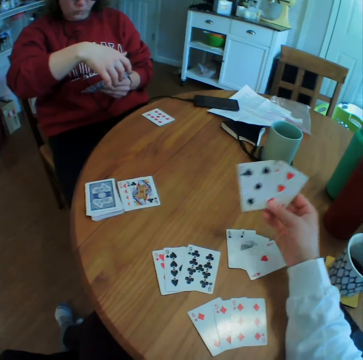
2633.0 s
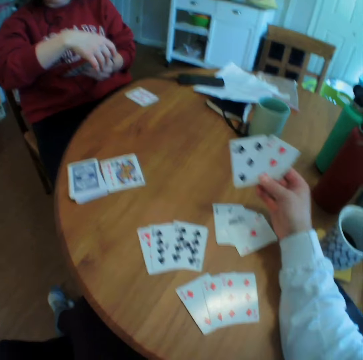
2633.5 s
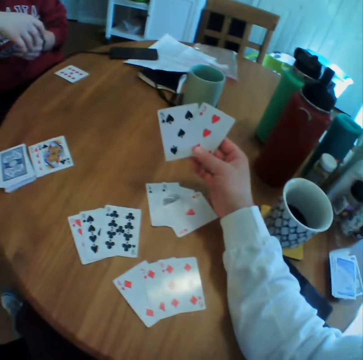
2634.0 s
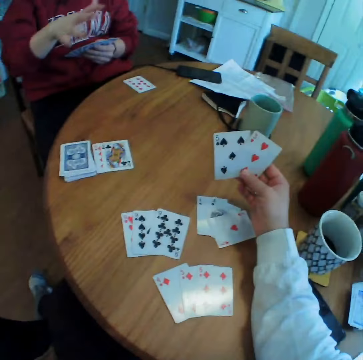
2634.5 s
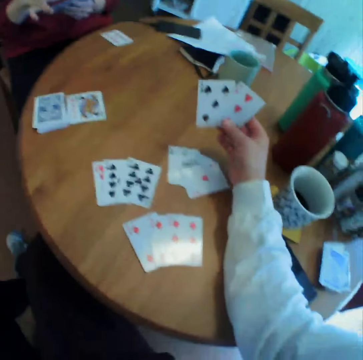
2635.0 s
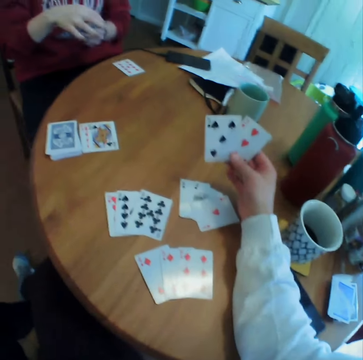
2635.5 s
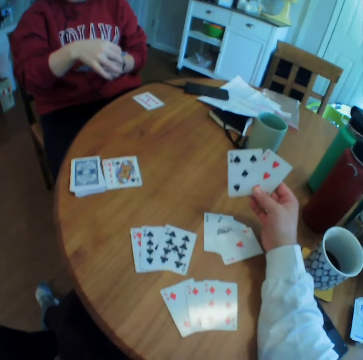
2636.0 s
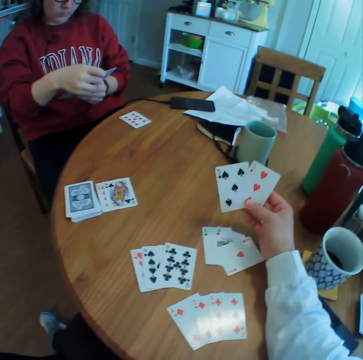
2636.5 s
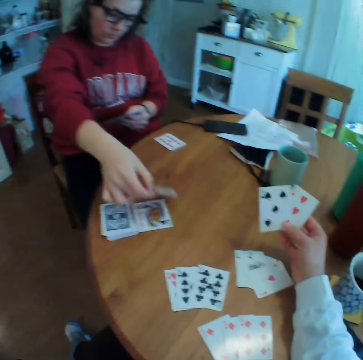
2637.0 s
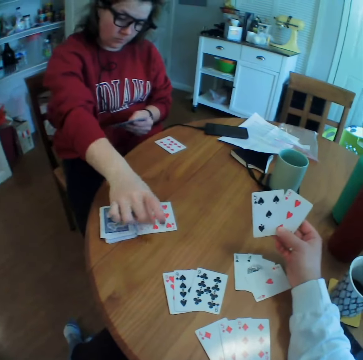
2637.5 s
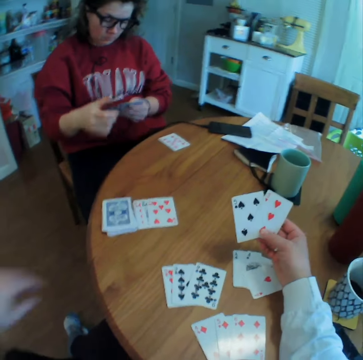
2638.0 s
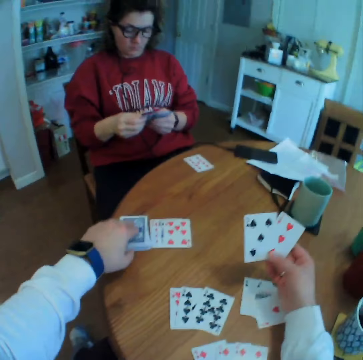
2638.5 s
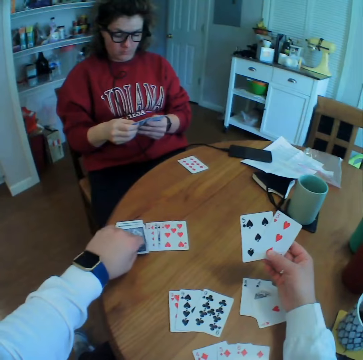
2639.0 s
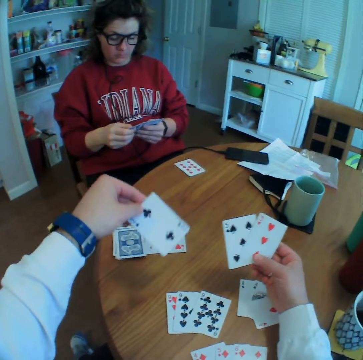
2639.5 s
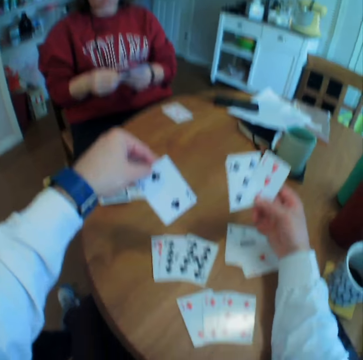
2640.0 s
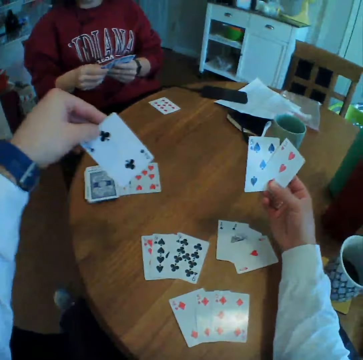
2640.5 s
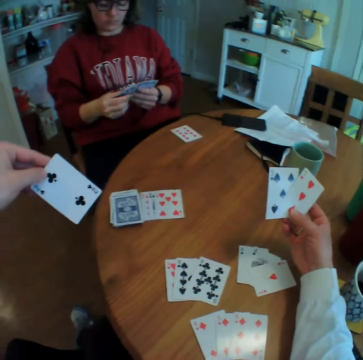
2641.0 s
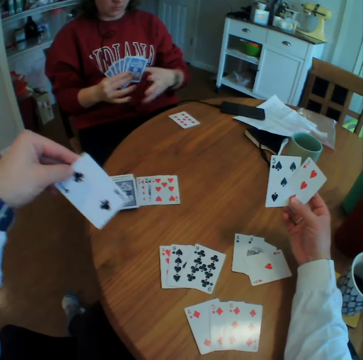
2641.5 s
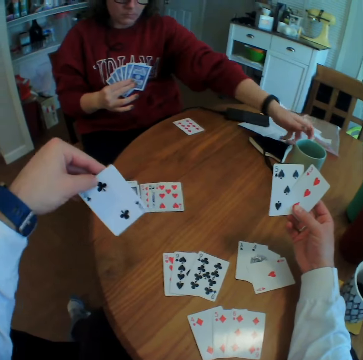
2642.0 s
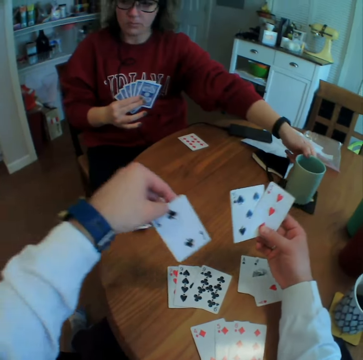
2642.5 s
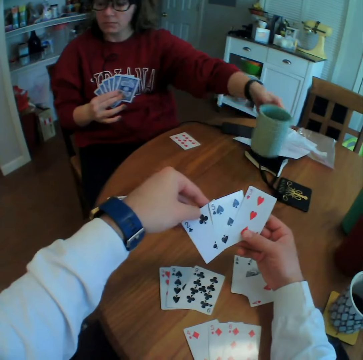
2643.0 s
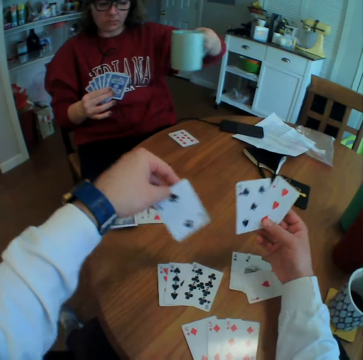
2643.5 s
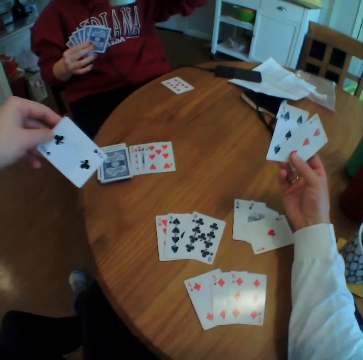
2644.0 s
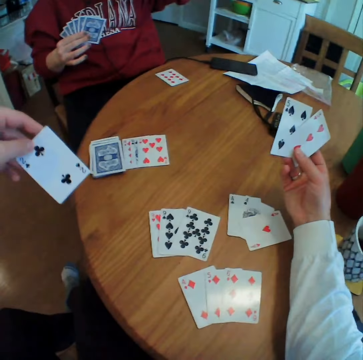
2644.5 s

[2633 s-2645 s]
The camera wearer looks at the cards. A lady puts a card on the table. The camera wearer picks up cards and looks at the card. The lady picks up a coffee mug.

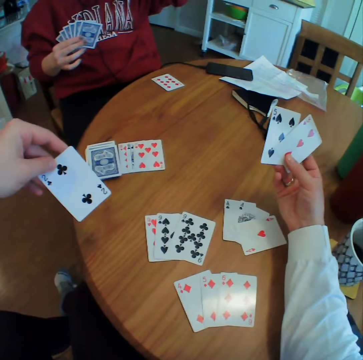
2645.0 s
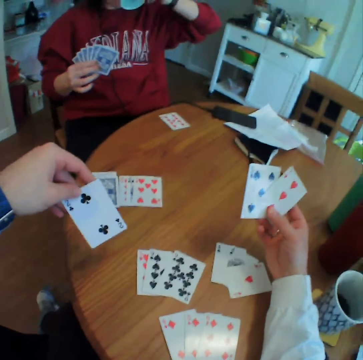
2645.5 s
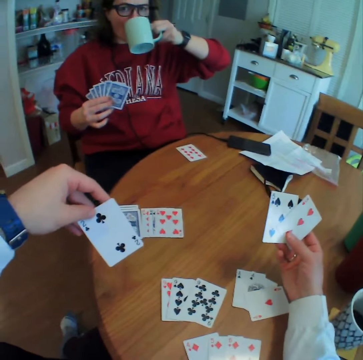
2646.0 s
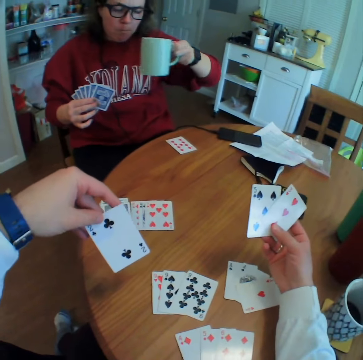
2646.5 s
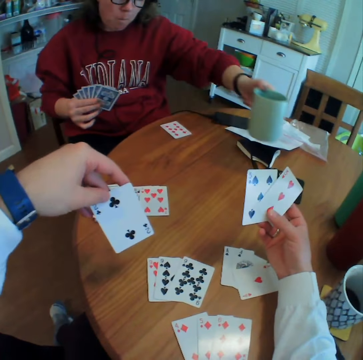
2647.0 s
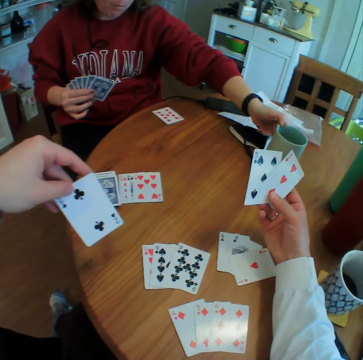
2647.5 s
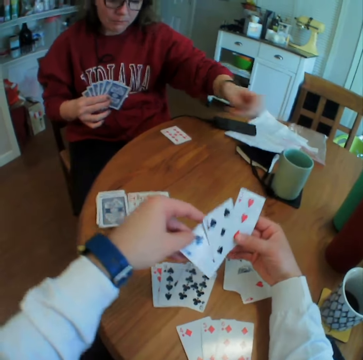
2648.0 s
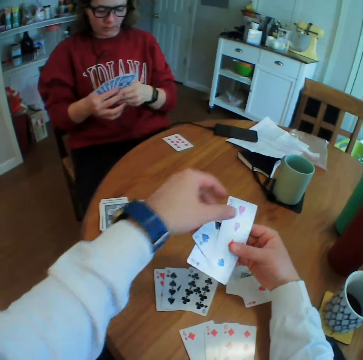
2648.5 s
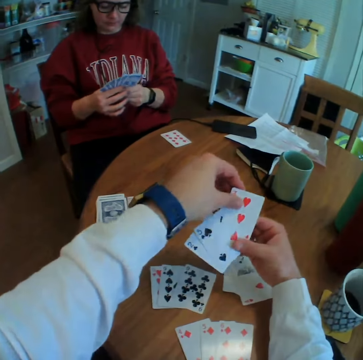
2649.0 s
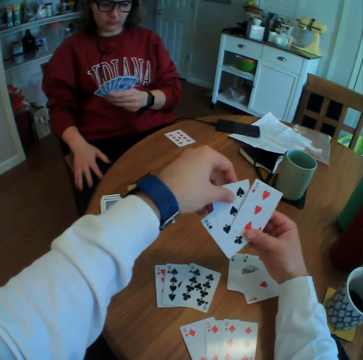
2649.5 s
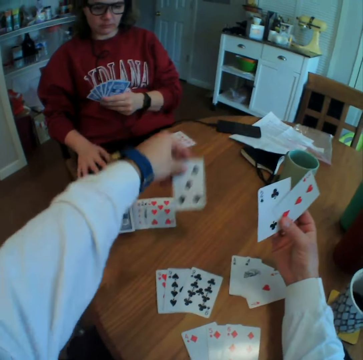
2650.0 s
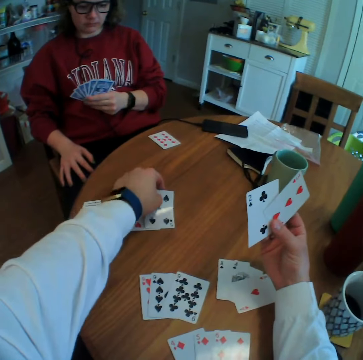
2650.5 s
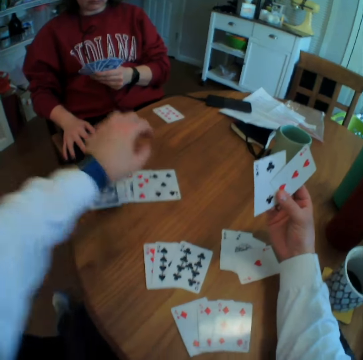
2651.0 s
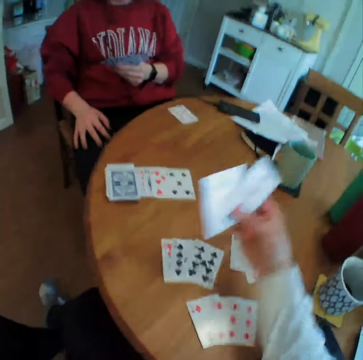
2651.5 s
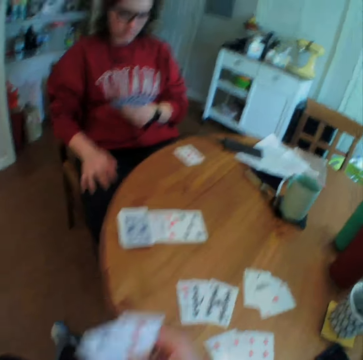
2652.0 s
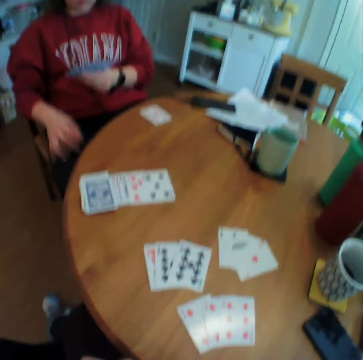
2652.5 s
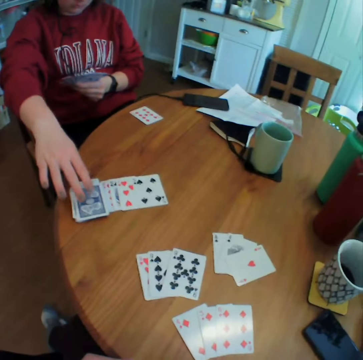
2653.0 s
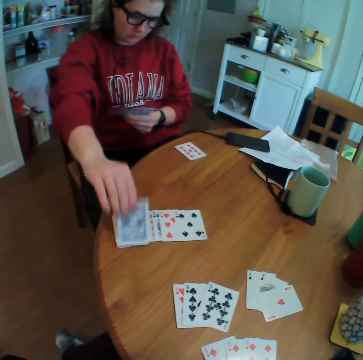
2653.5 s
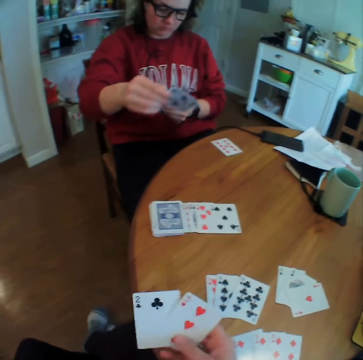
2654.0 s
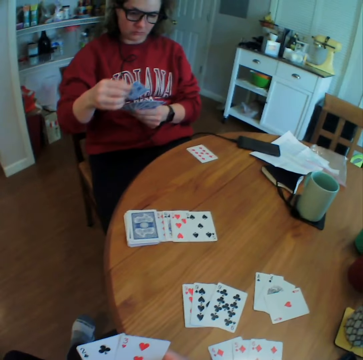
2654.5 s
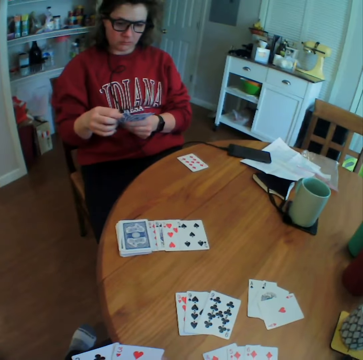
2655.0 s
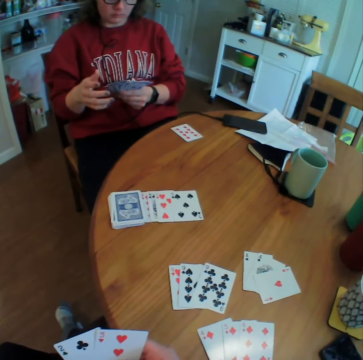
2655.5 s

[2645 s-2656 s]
A lady sips coffee and puts the mug down. The camera wearer puts a card down. The lady picks up a card.

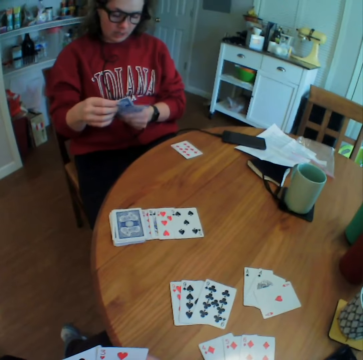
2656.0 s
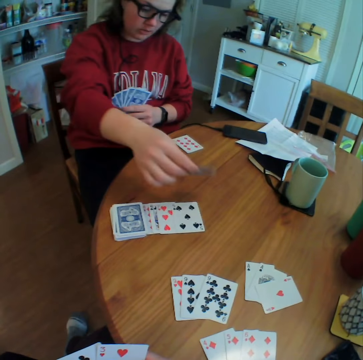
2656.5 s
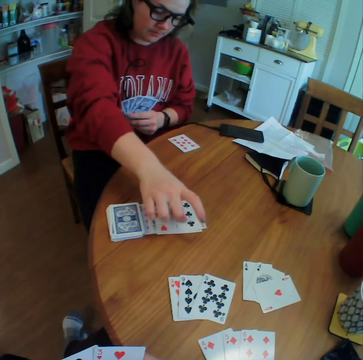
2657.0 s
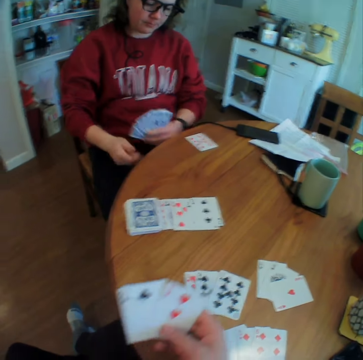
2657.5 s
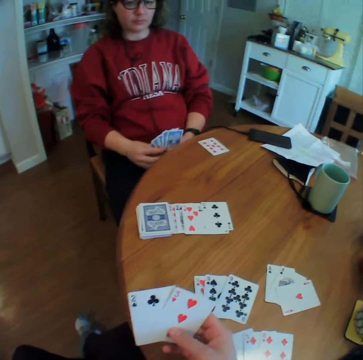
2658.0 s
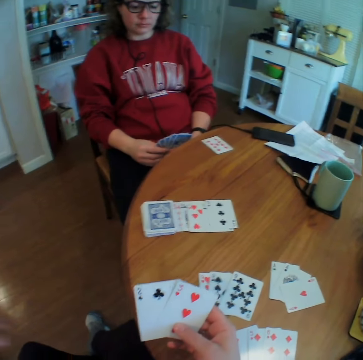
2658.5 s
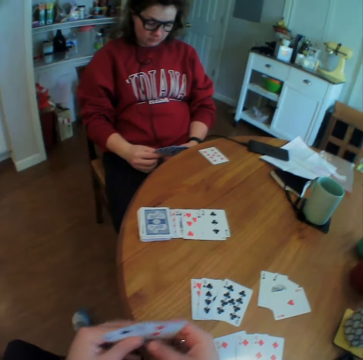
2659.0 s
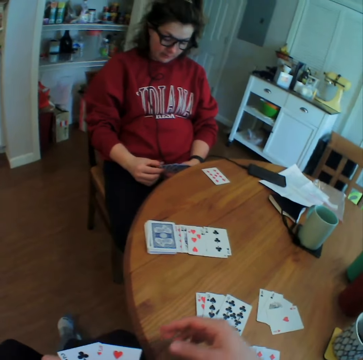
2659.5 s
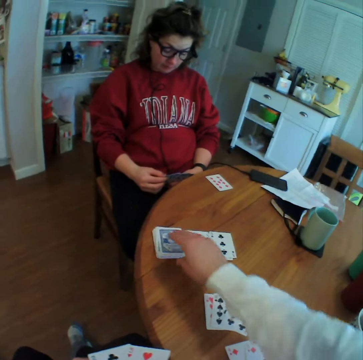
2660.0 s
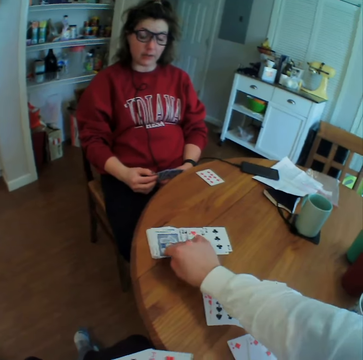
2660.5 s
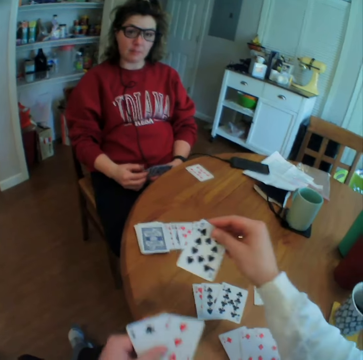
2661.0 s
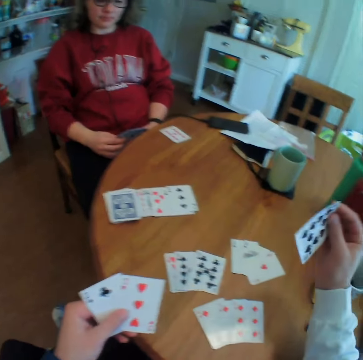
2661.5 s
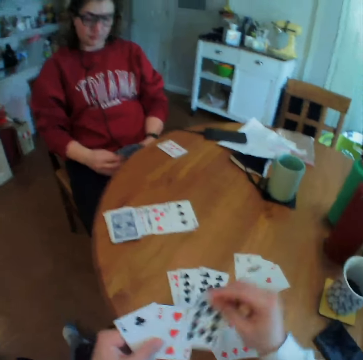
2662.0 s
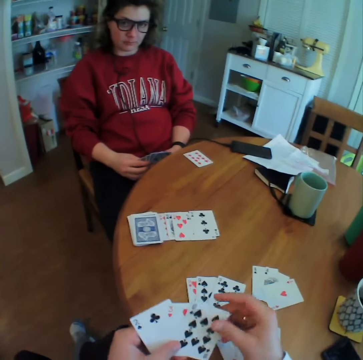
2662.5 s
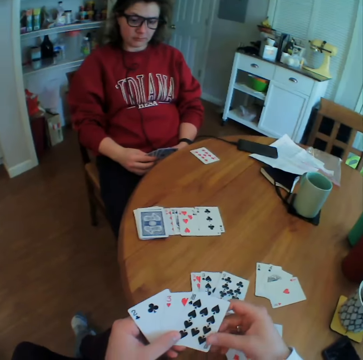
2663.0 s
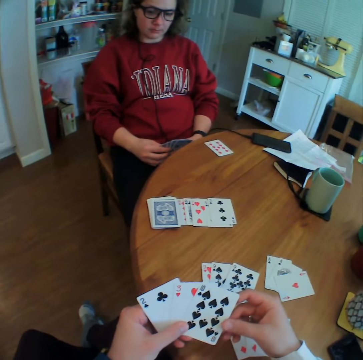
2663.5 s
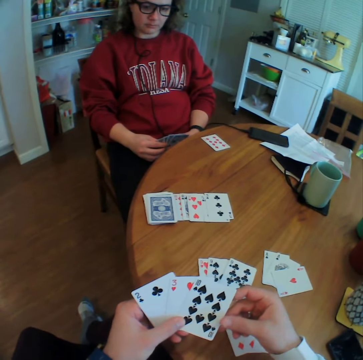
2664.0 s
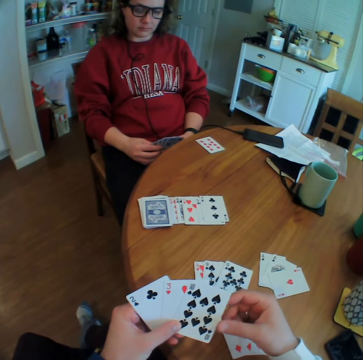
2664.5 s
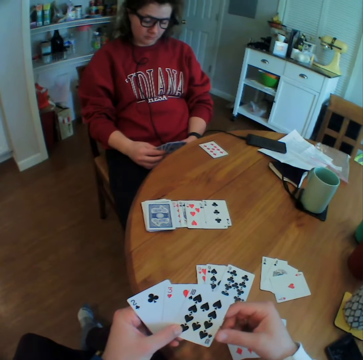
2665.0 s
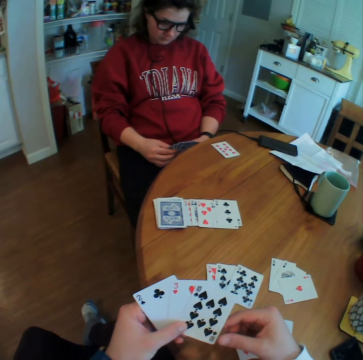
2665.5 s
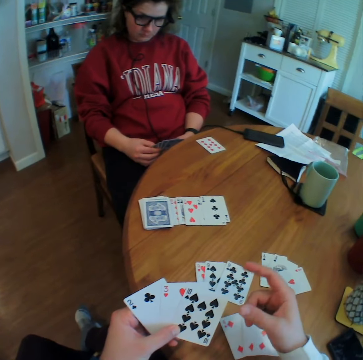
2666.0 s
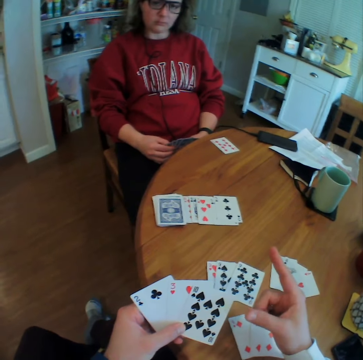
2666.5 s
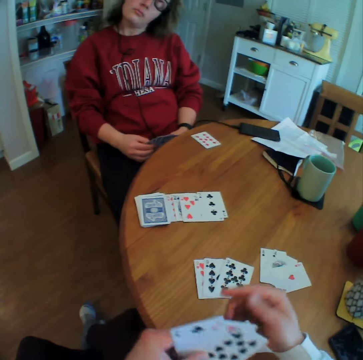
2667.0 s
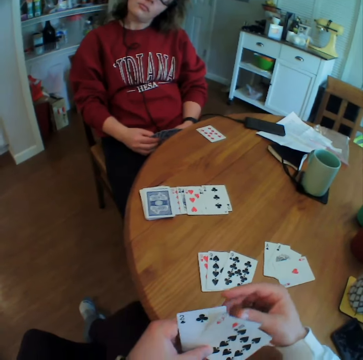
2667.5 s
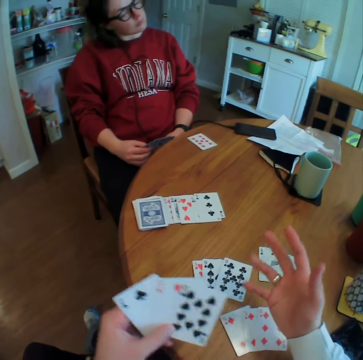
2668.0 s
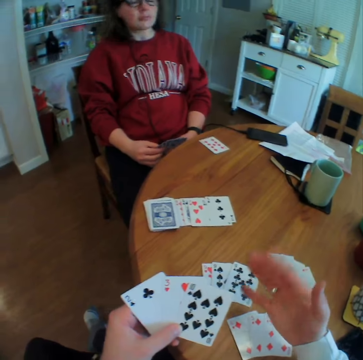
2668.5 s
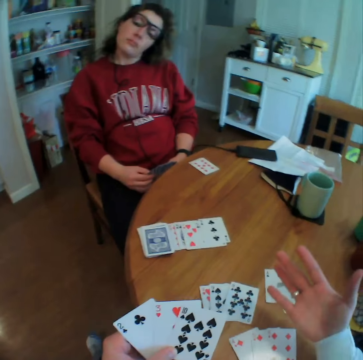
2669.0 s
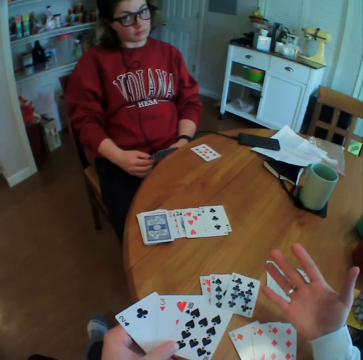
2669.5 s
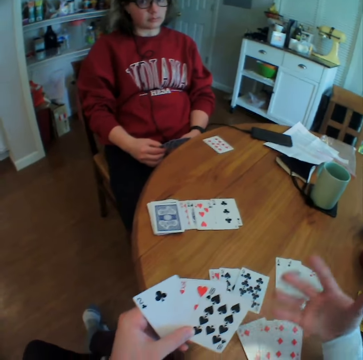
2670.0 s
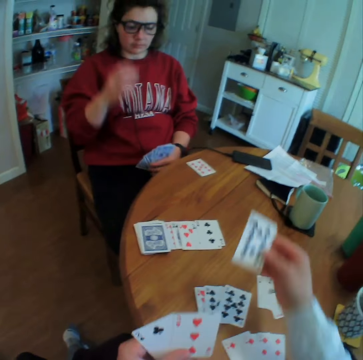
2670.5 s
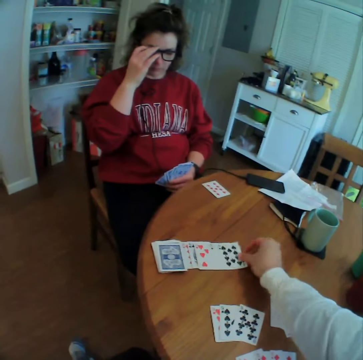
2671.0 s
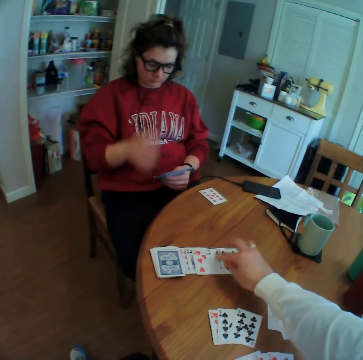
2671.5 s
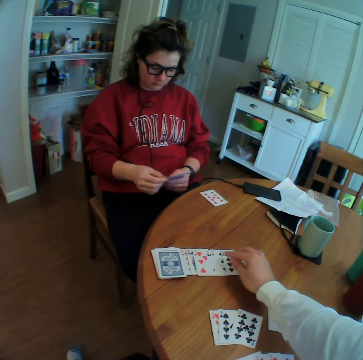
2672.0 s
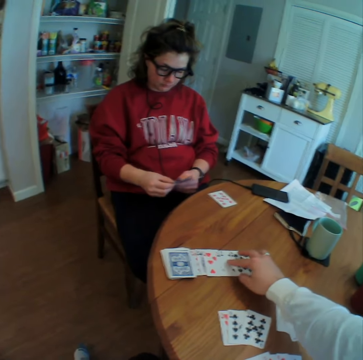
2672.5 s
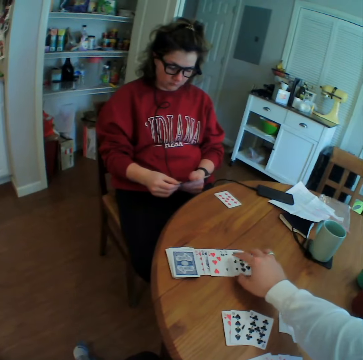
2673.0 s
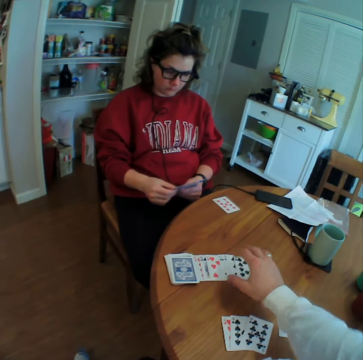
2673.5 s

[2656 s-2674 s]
A lady puts a card down. The camera wearer picks up a card. They look at the cards. The lady tilts her head. The camera wearer puts the card down.
